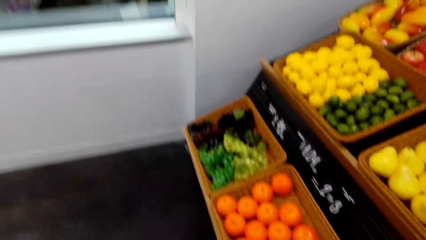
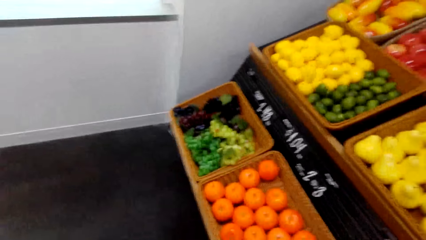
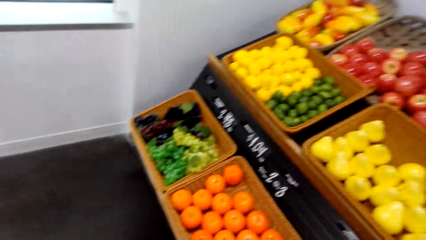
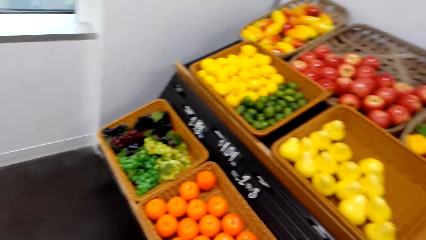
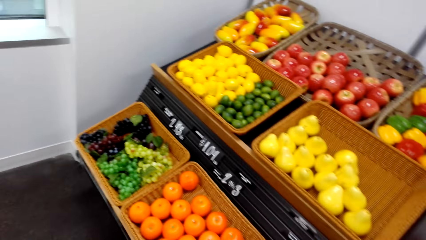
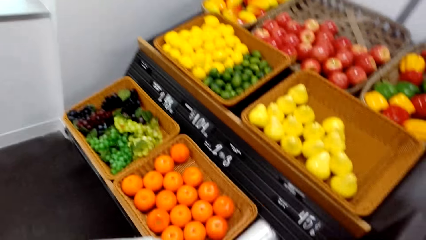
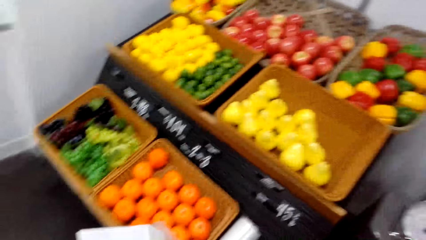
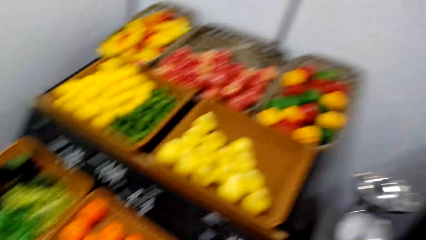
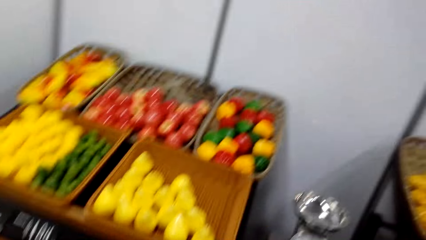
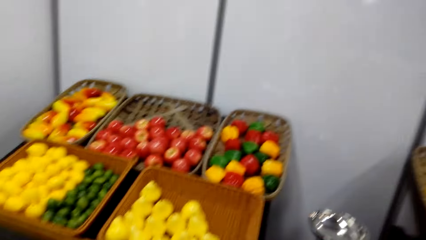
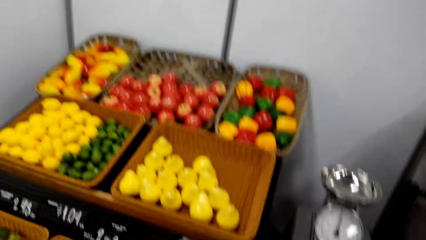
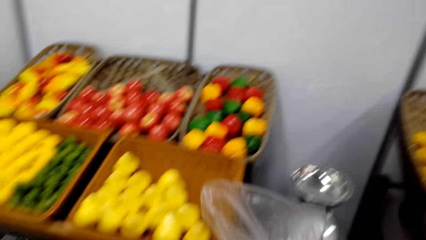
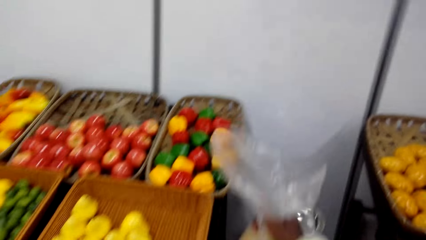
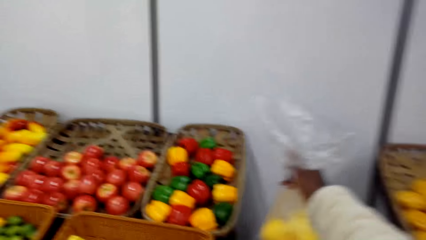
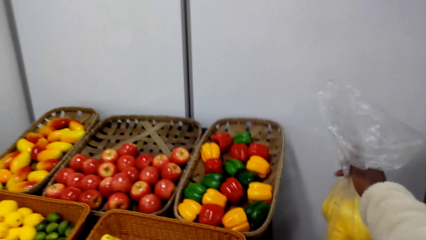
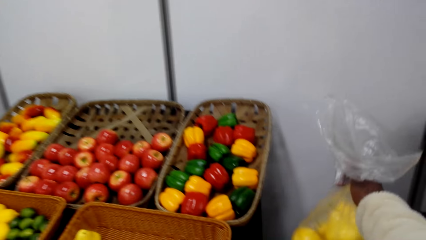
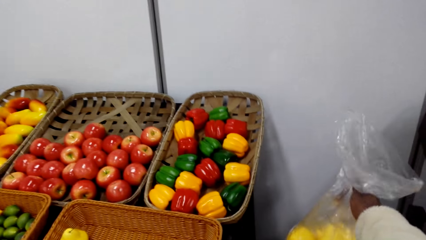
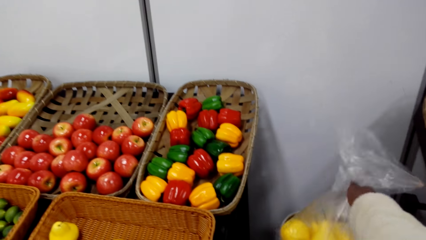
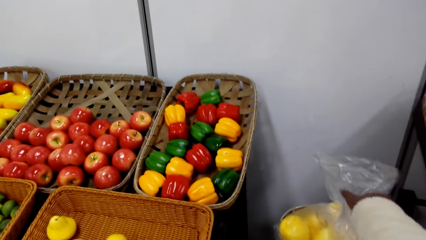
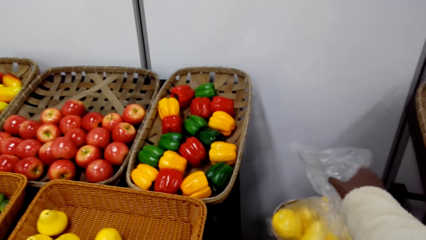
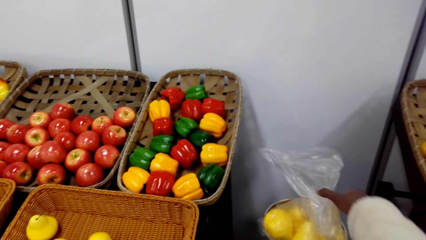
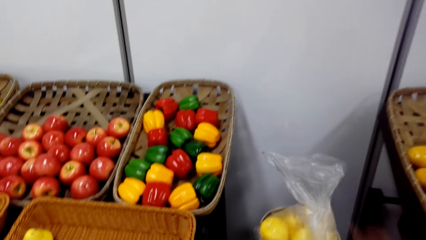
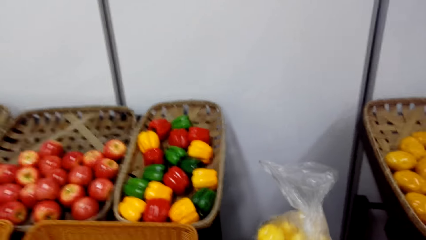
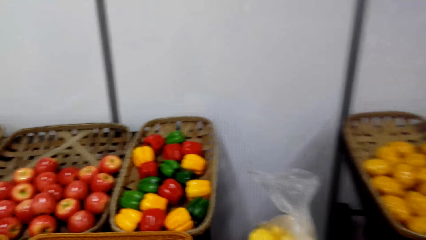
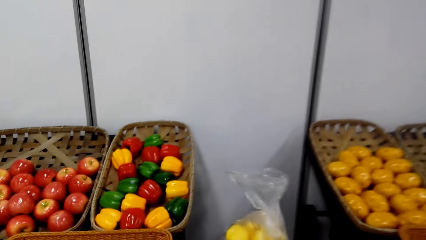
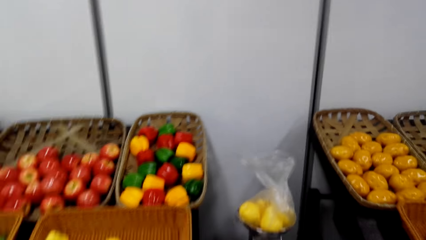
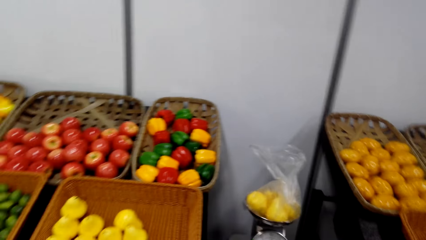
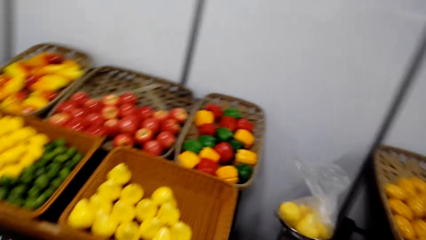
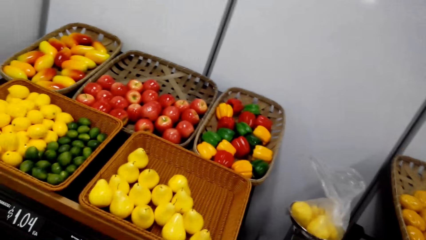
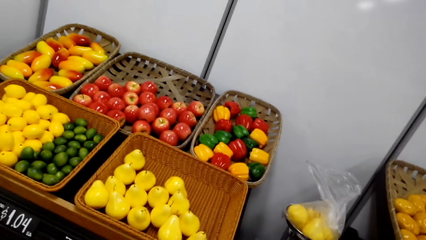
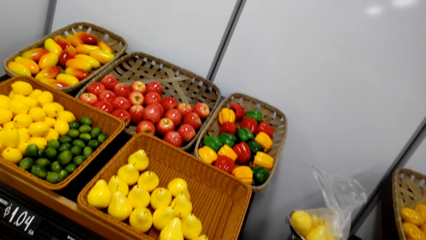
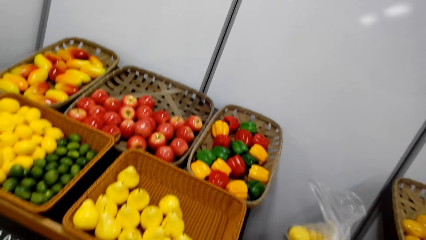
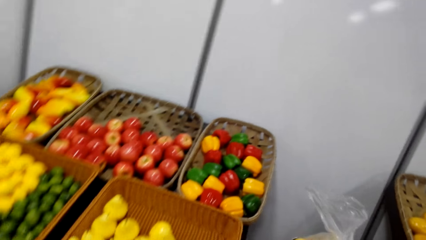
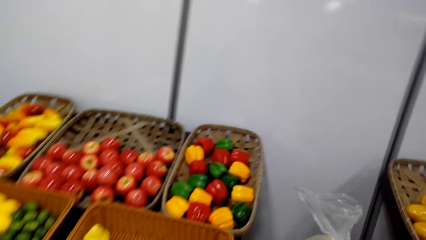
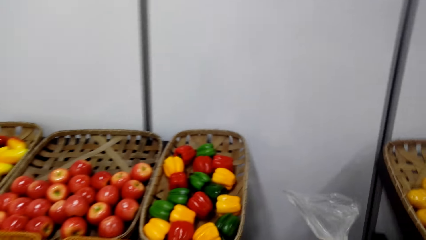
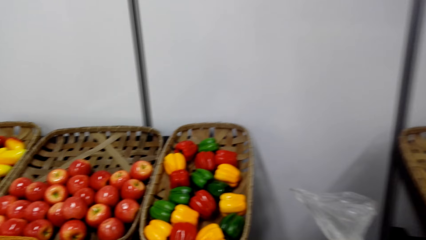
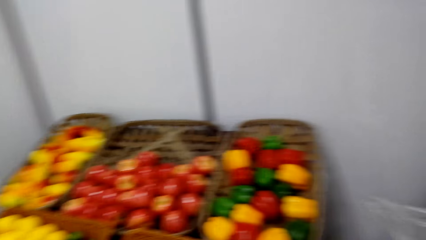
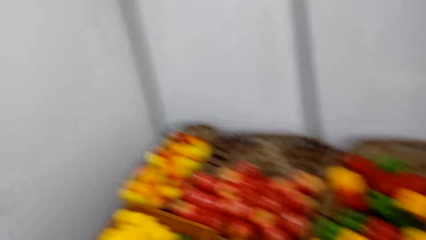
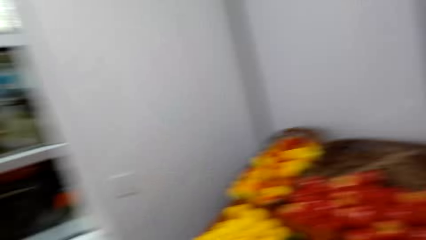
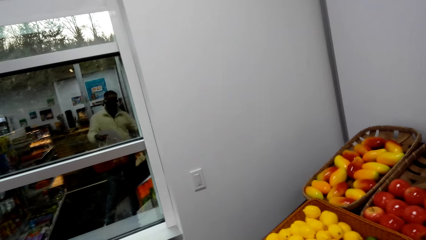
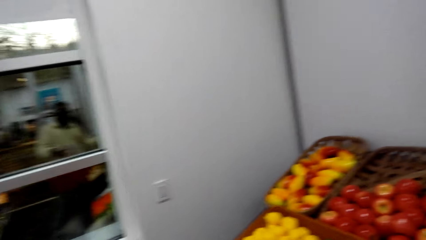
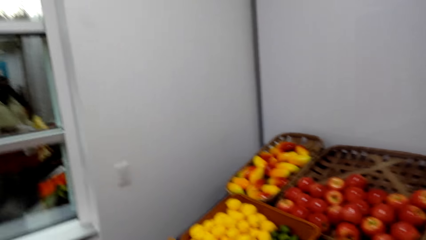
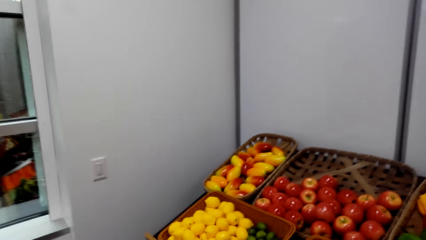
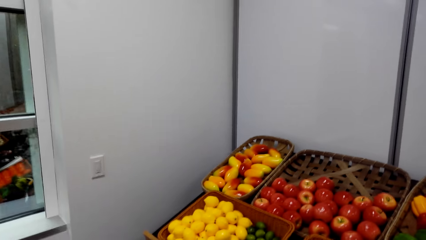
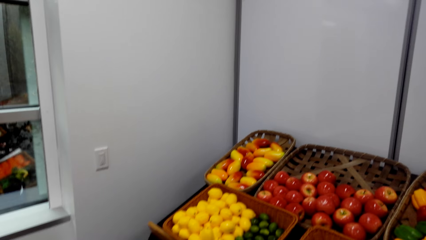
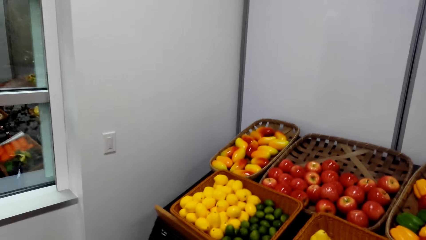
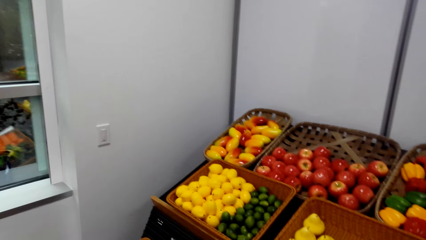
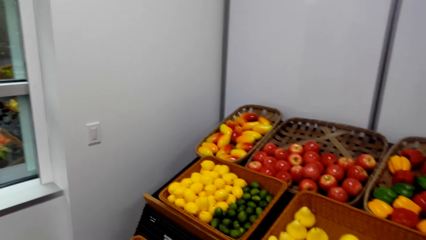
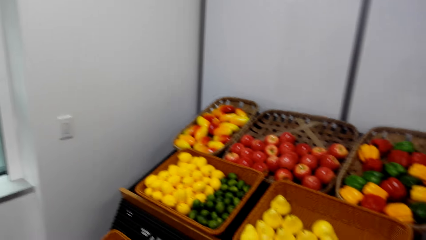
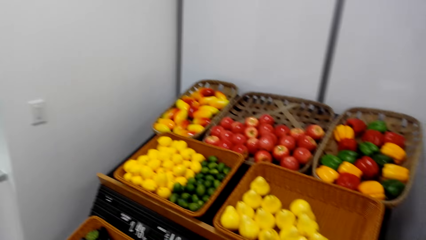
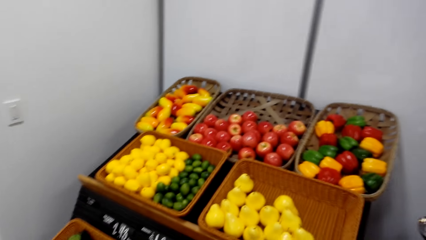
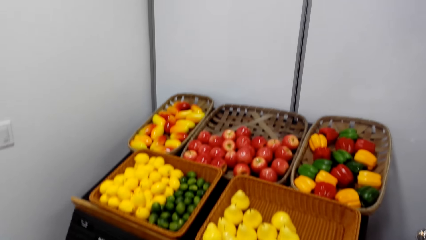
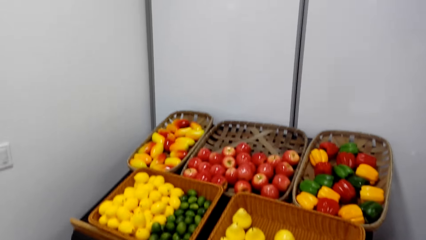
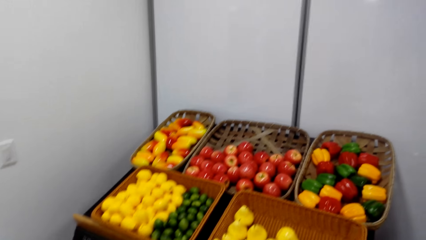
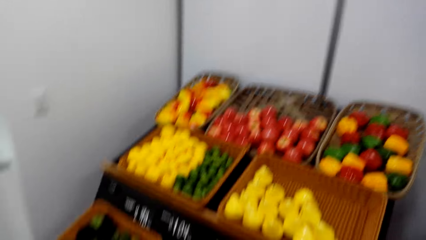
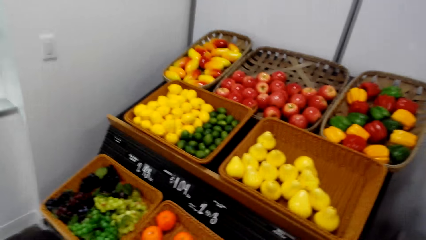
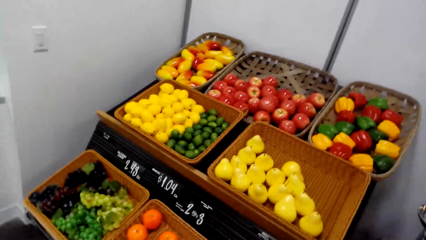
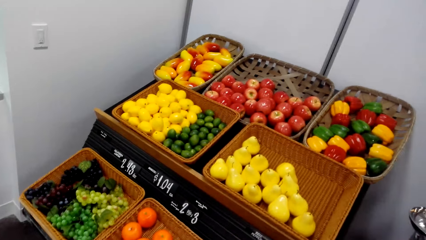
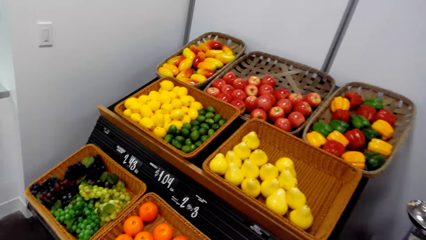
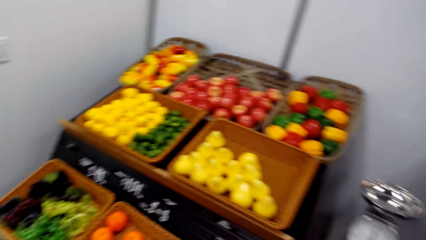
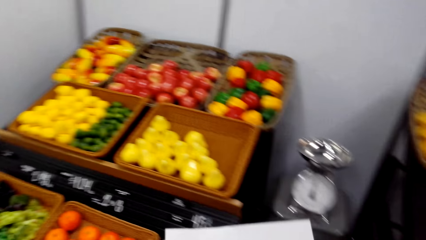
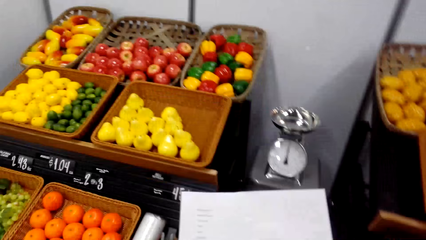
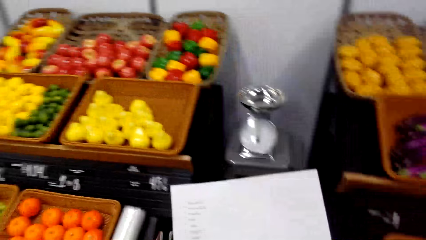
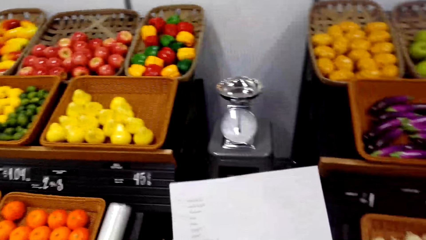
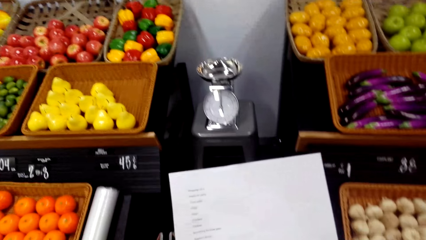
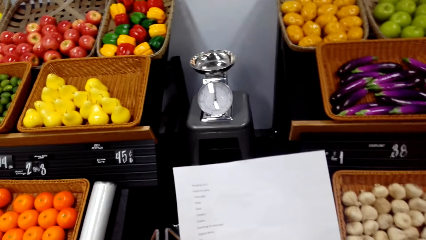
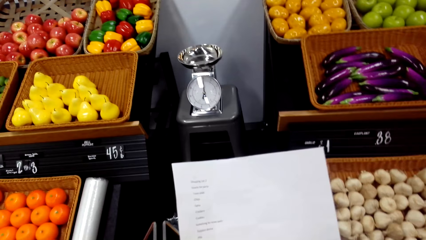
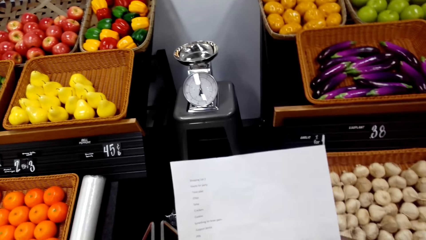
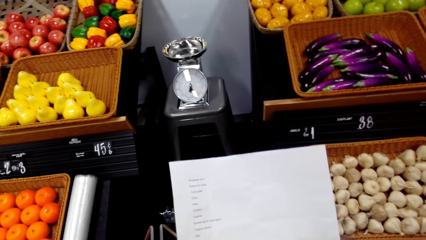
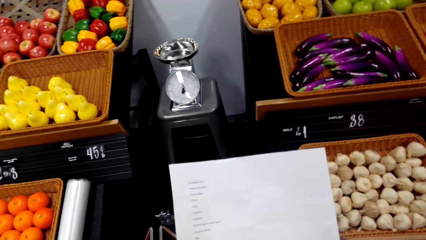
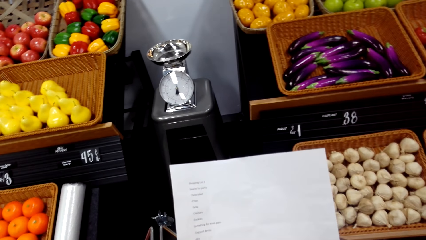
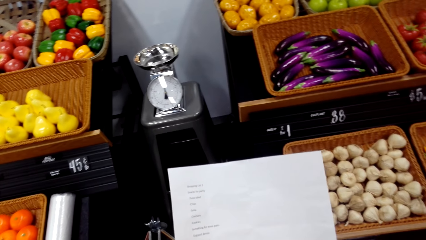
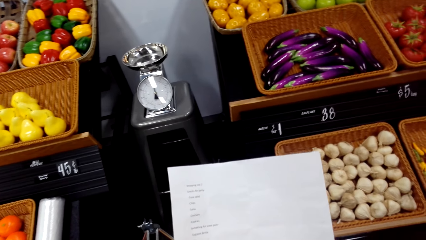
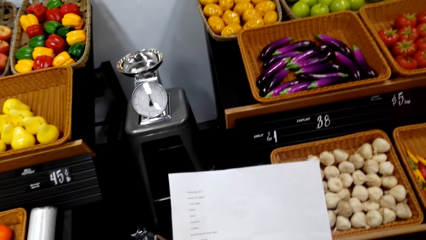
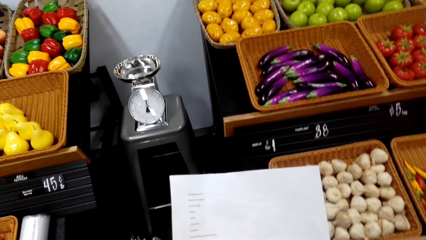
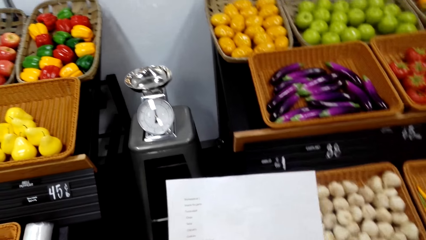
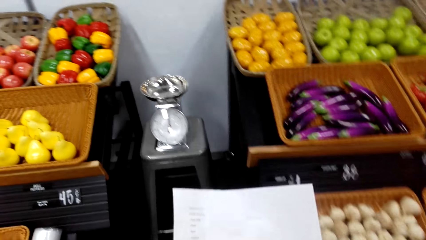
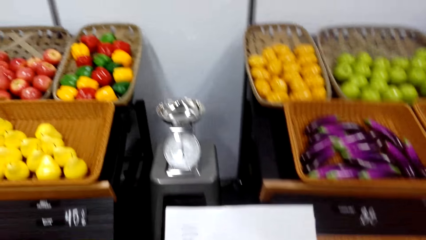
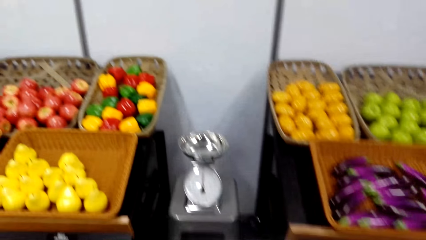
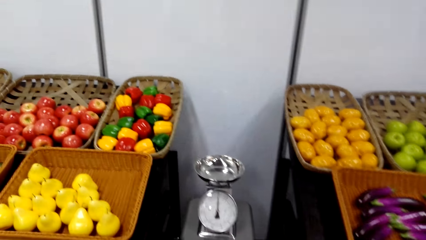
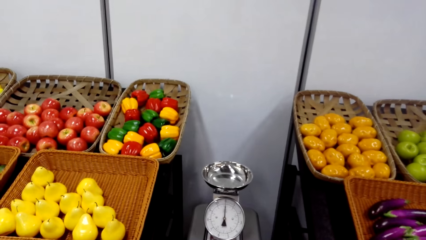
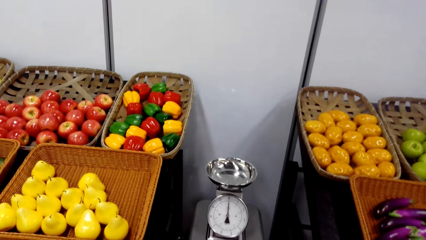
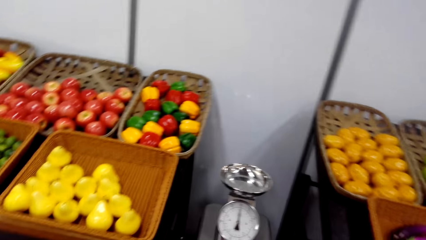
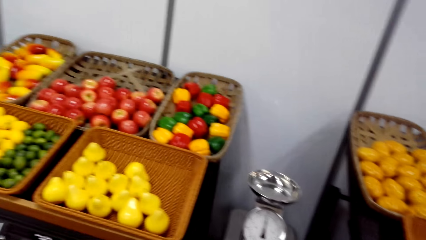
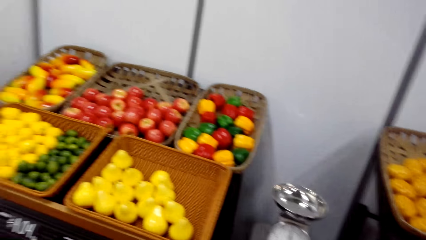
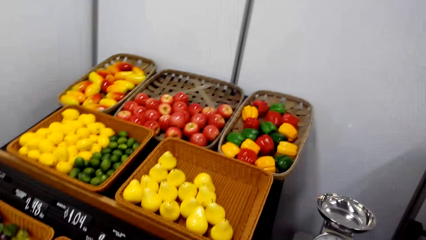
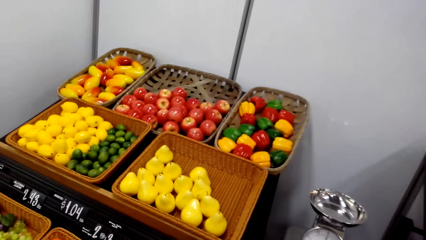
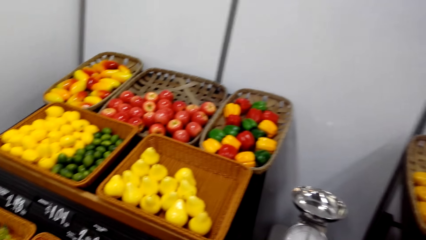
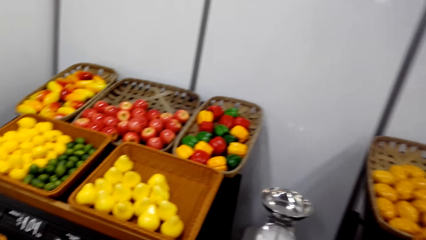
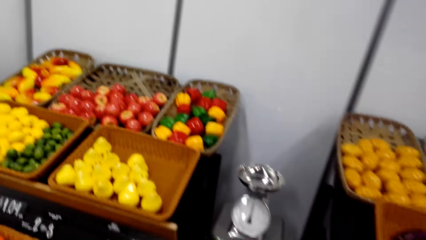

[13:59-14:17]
The camera wearer holds a polythene bag. They put the polythene bag on the weighing scale. They weigh the pears. They turn to the side. They turn to the side again. They hold a paper. They read the paper. They turn to the side.
